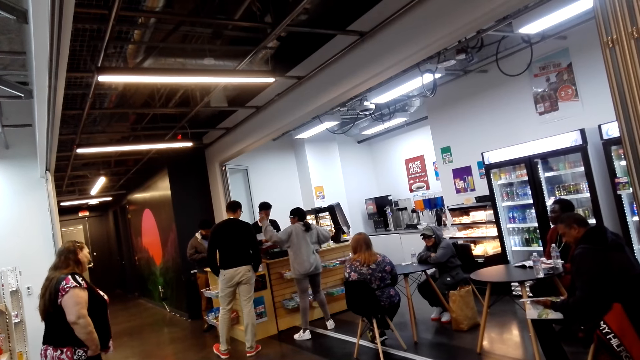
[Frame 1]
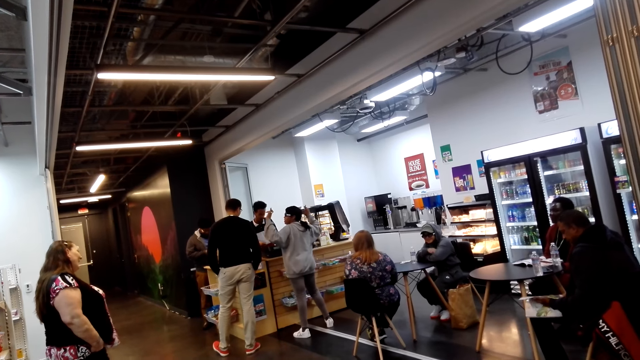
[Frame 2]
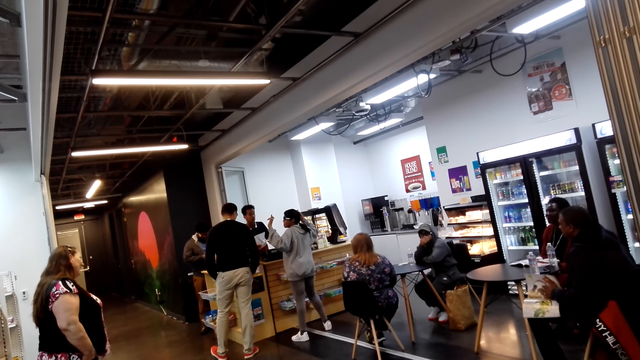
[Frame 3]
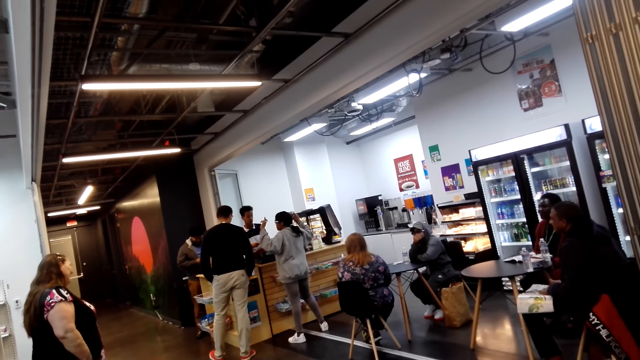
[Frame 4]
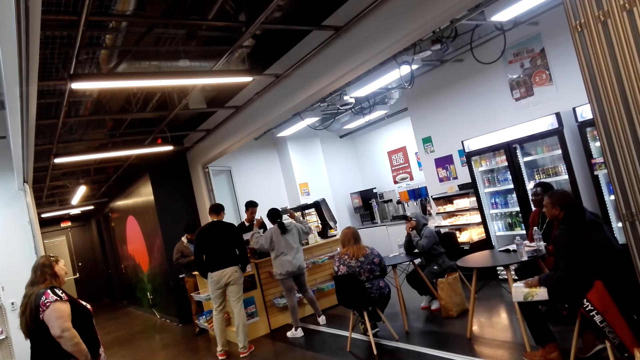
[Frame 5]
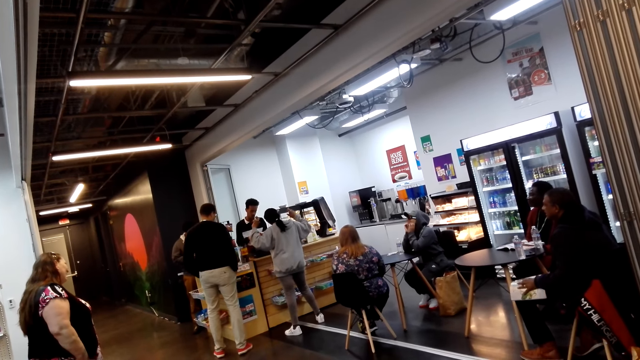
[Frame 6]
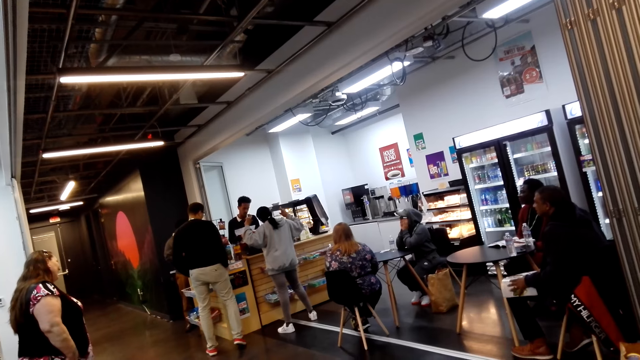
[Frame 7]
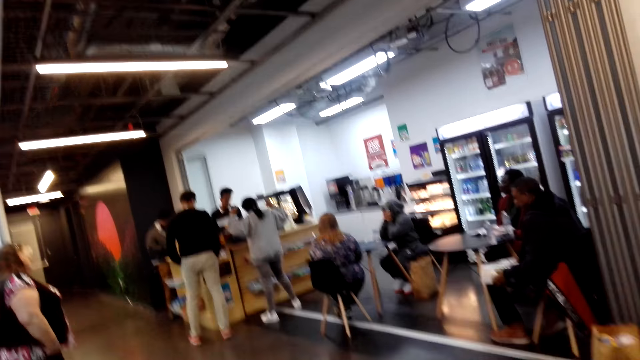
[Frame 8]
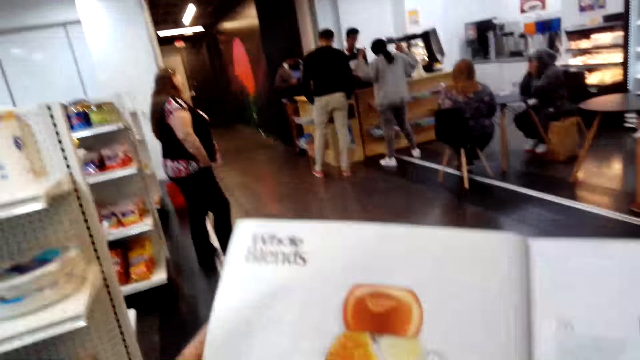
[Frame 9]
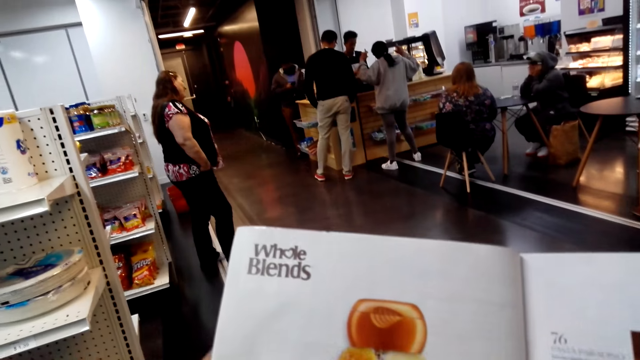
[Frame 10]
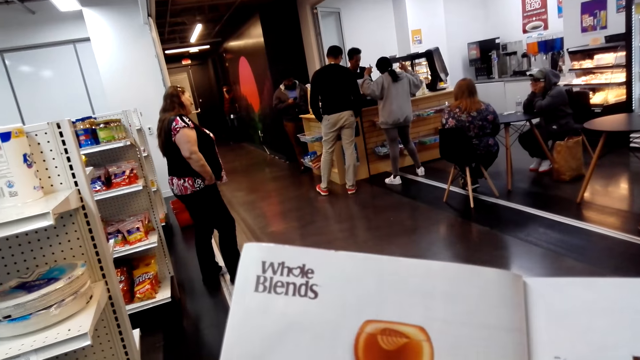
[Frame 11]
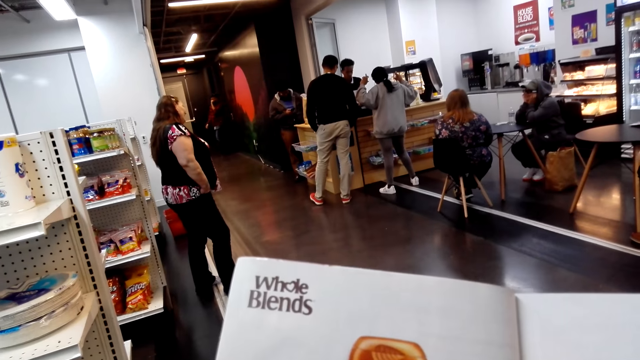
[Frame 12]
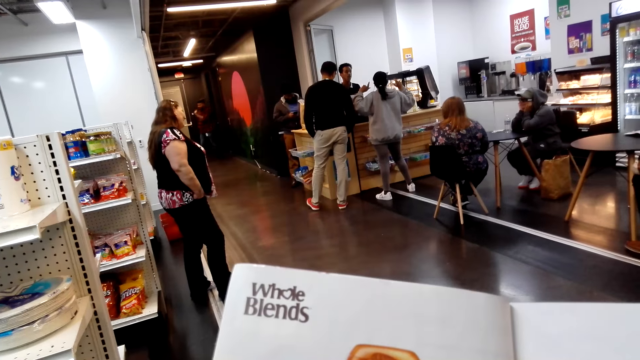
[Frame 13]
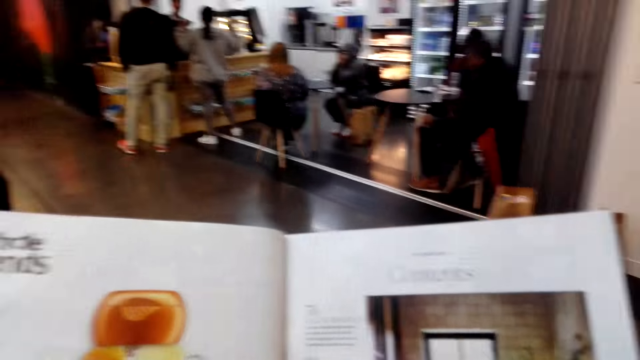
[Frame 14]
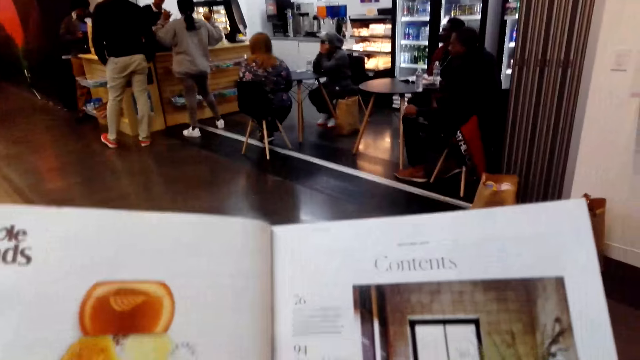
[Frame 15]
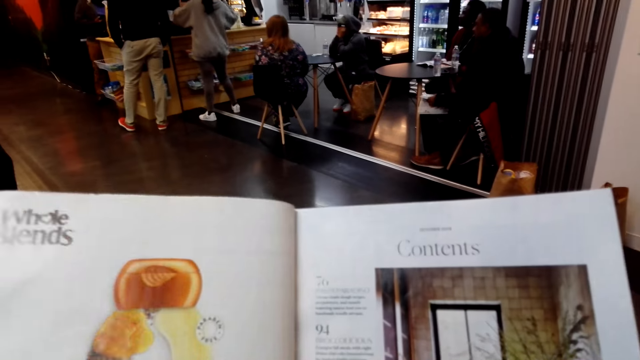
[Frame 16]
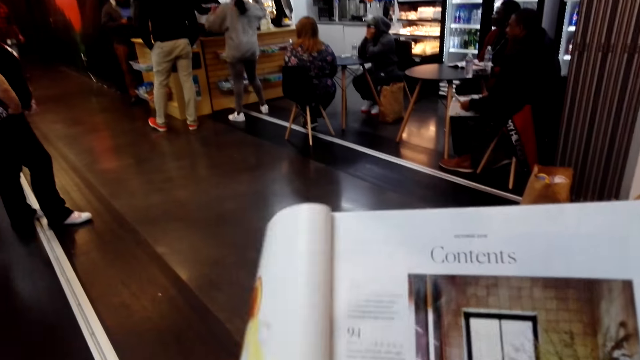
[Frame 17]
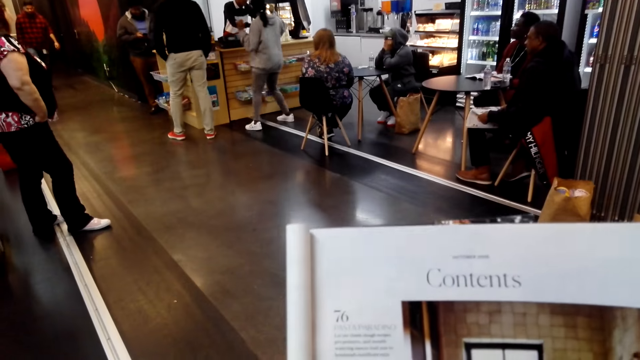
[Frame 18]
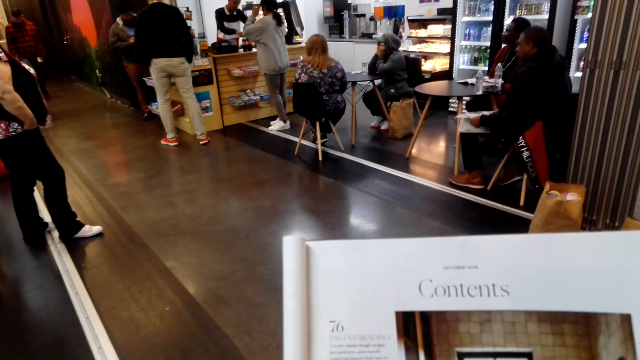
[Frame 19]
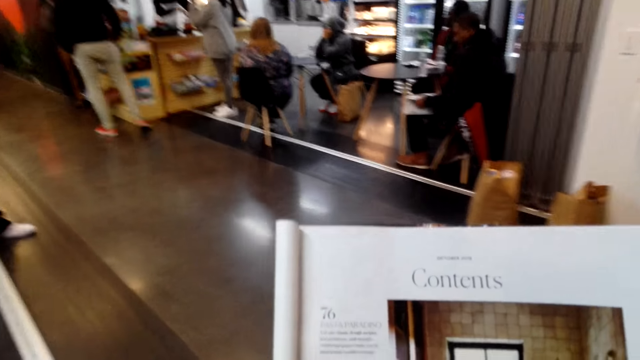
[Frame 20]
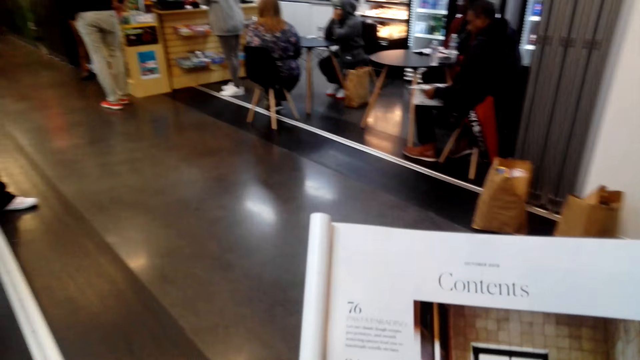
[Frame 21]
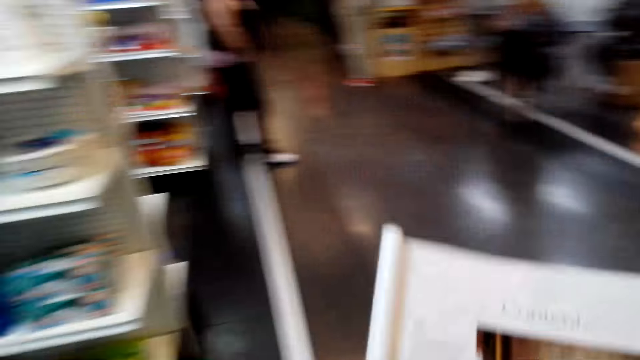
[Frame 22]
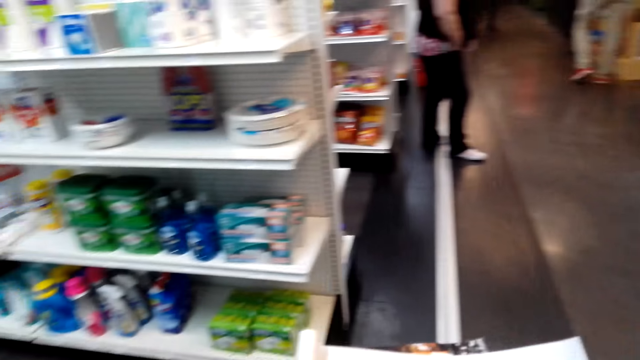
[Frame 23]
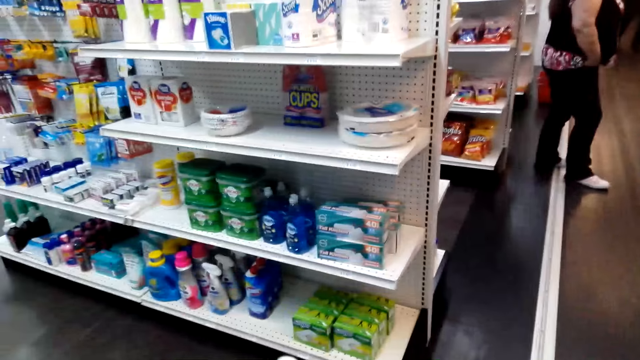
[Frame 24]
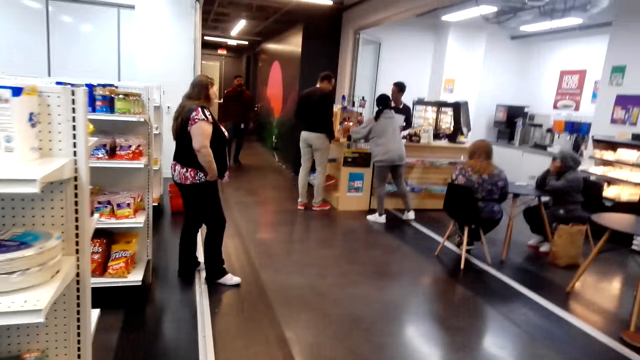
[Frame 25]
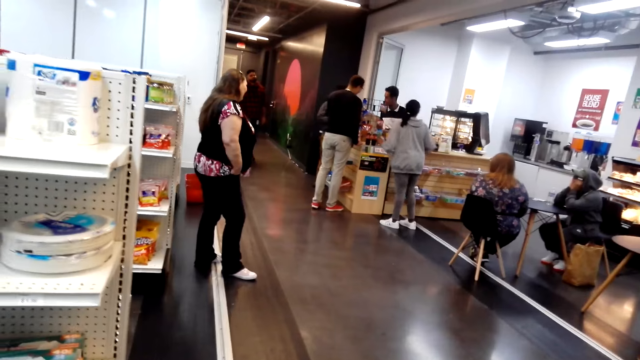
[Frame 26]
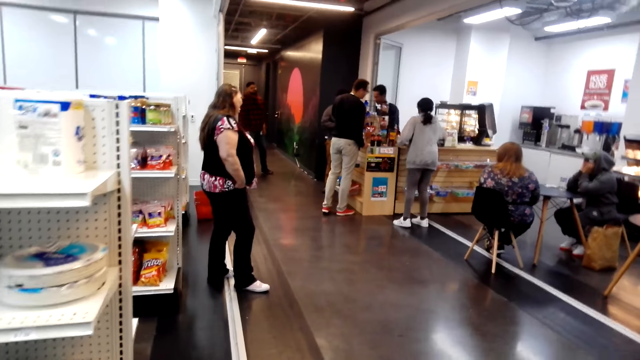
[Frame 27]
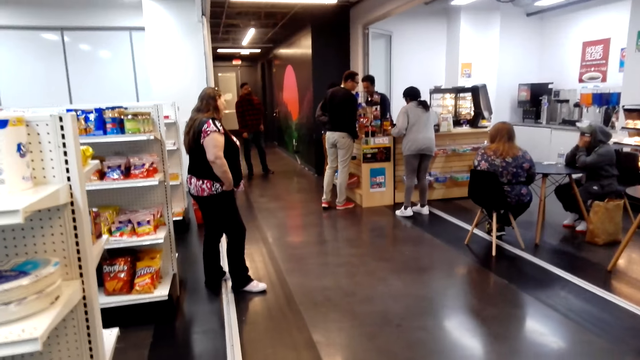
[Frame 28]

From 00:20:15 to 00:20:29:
The camera wearer views the magazine. They fold the magazine pages. They look around in the supermarket.

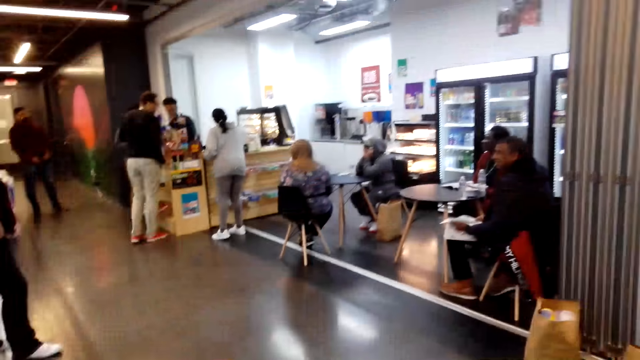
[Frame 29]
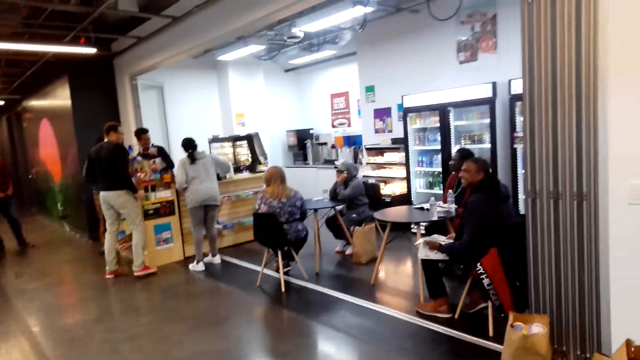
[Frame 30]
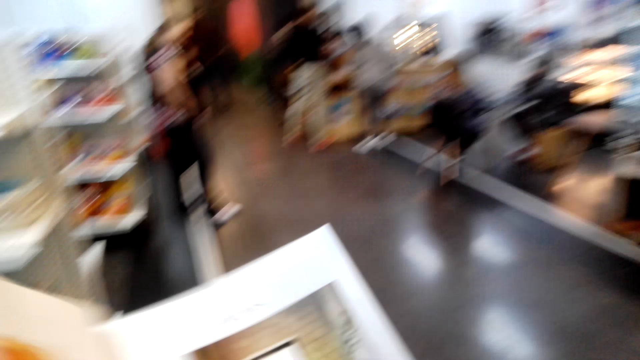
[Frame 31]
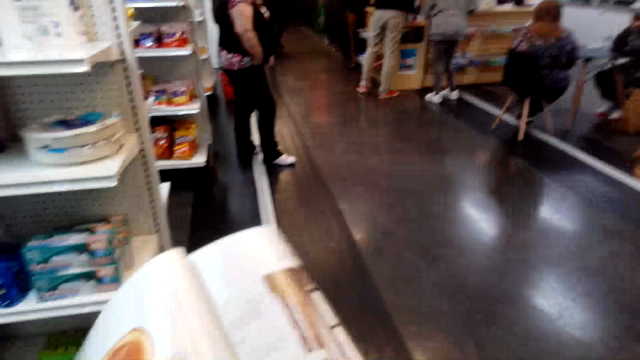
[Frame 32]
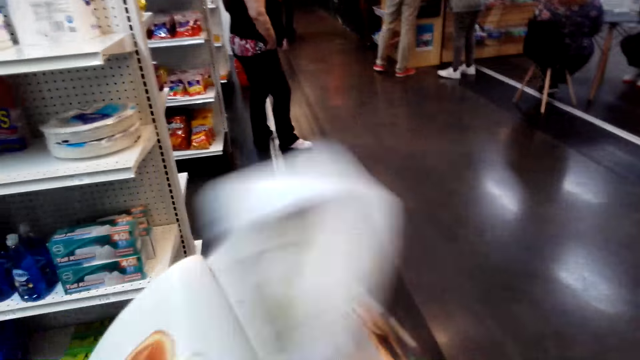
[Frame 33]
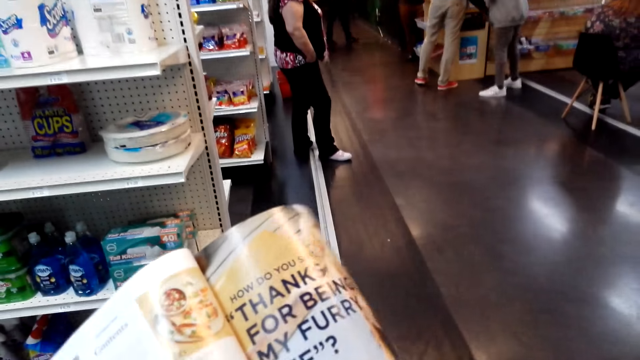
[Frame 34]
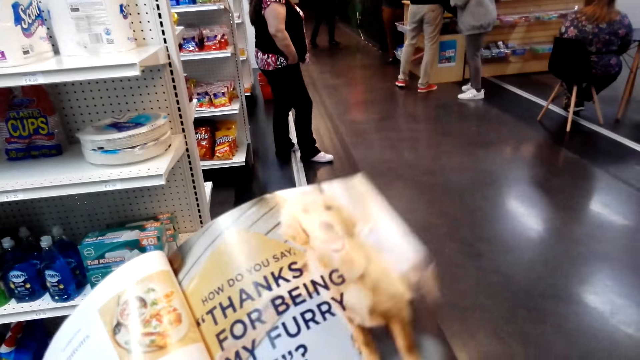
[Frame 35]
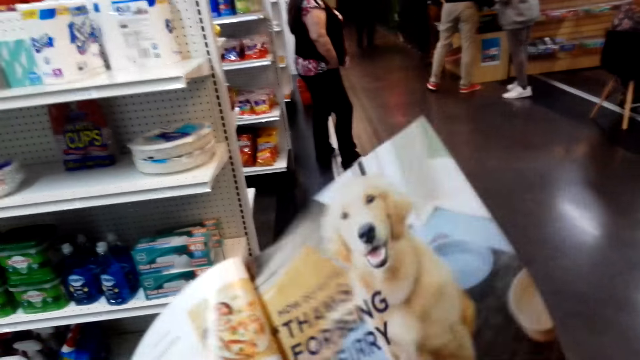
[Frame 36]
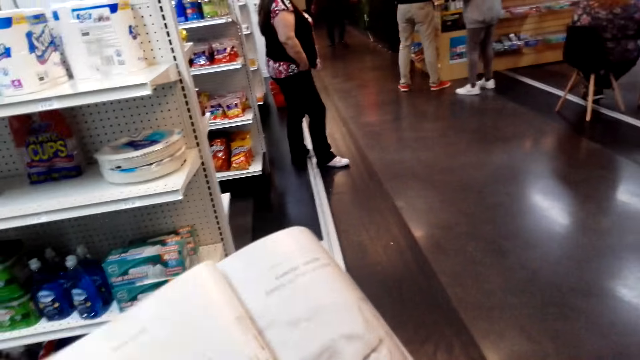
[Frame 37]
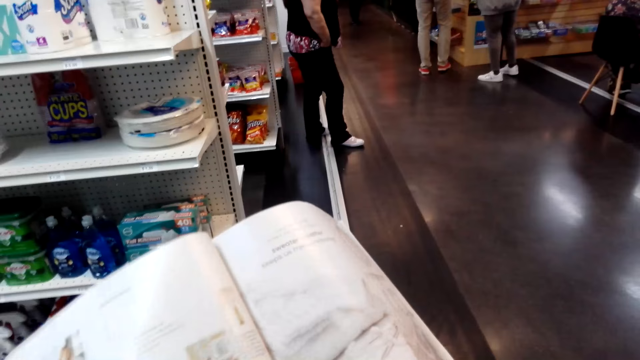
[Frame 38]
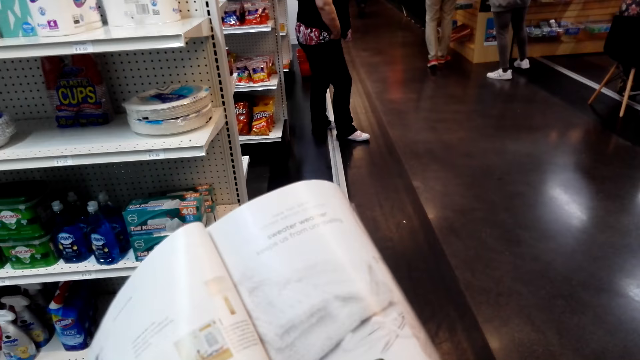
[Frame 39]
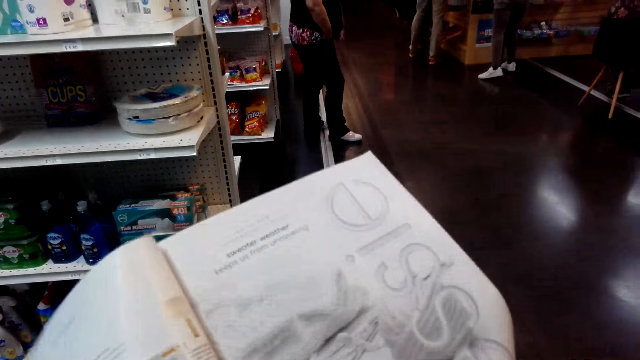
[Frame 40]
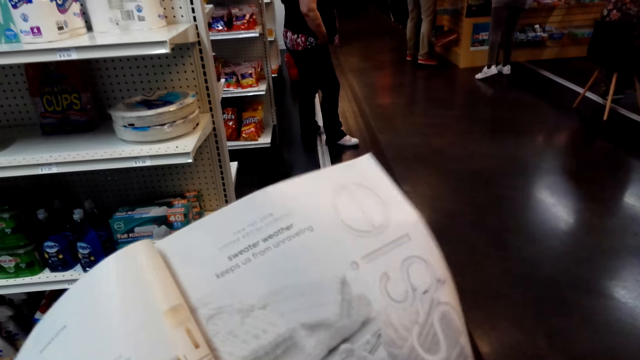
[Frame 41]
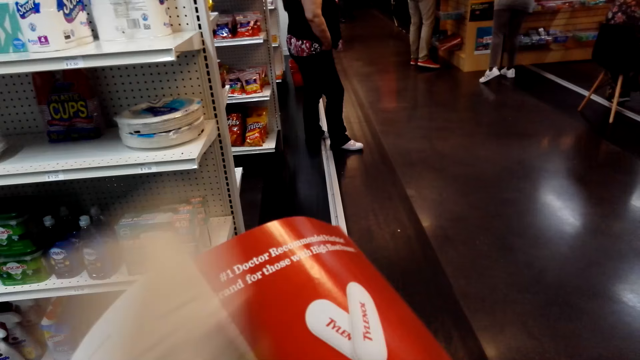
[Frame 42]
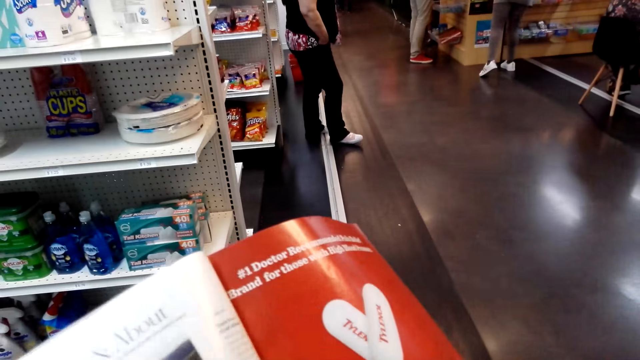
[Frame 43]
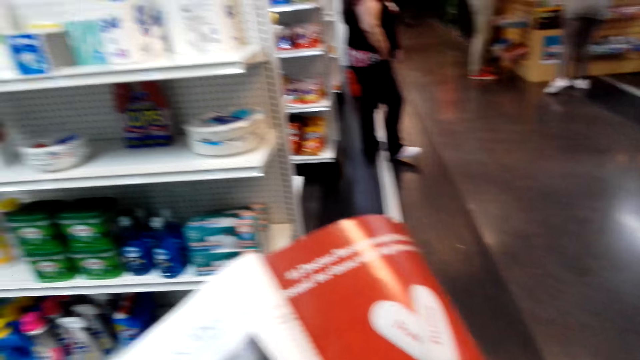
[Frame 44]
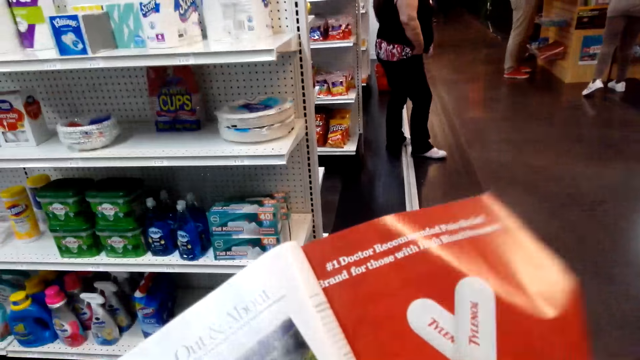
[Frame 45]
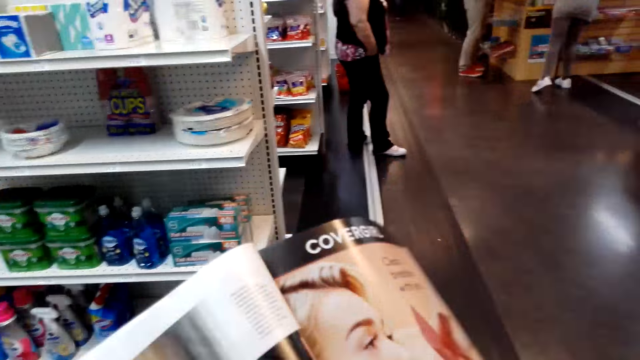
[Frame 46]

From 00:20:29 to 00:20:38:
The camera wearer turns a magazine page. They view the magazine. They turn a magazine page. They view the magazine. They turn magazine pages.
